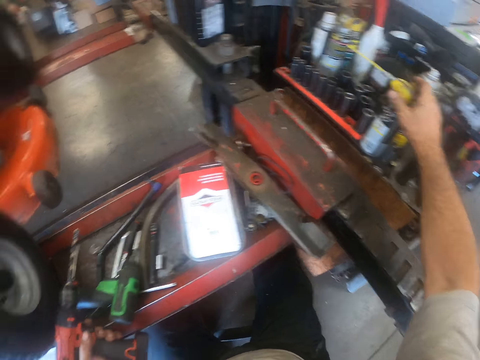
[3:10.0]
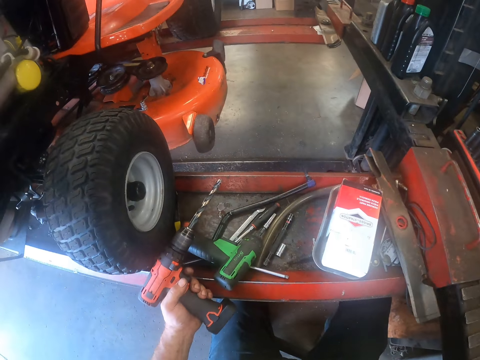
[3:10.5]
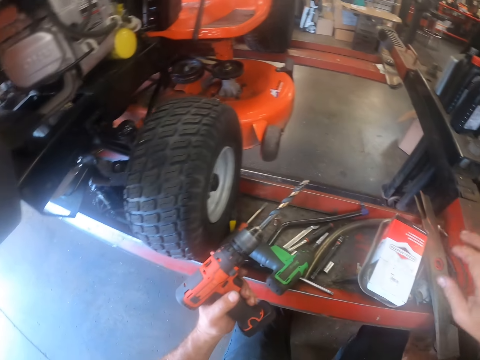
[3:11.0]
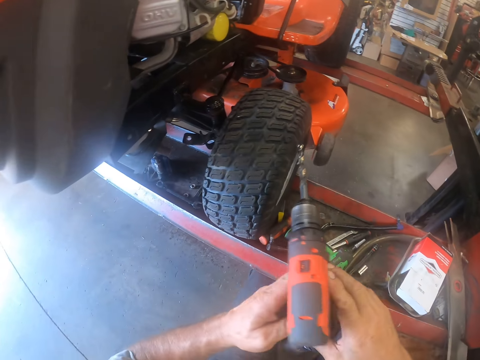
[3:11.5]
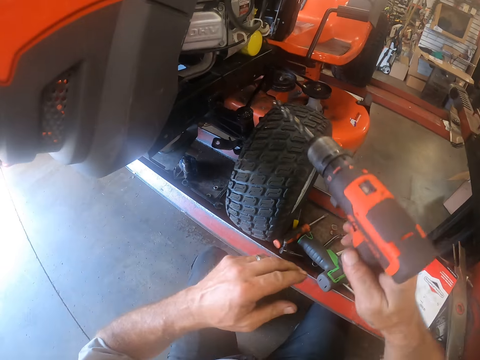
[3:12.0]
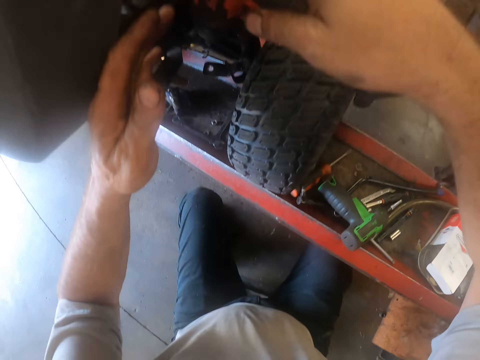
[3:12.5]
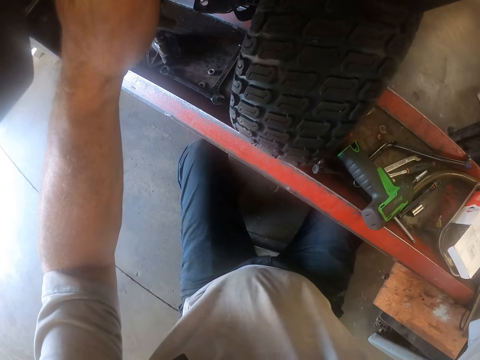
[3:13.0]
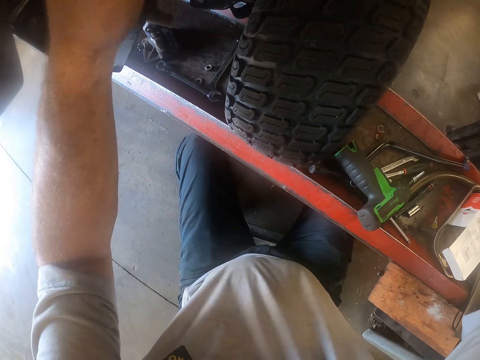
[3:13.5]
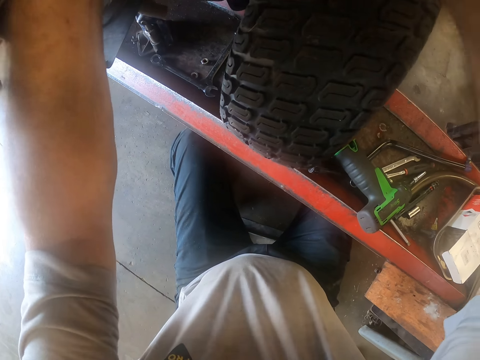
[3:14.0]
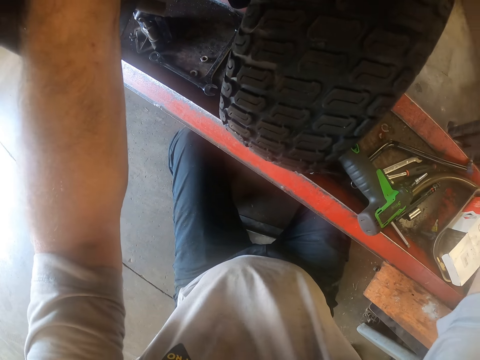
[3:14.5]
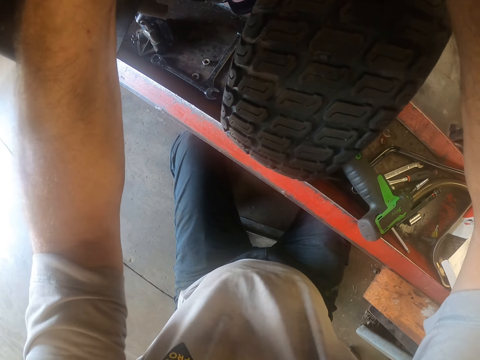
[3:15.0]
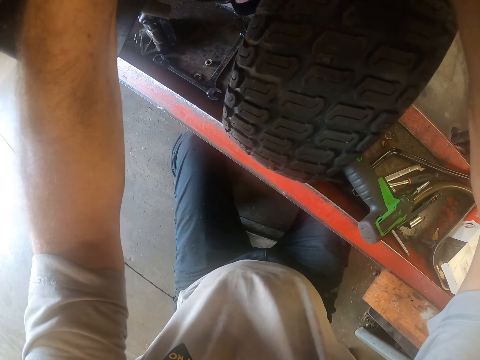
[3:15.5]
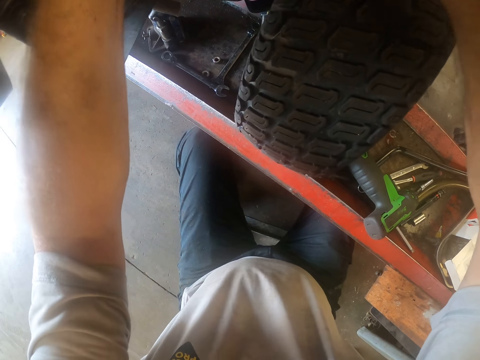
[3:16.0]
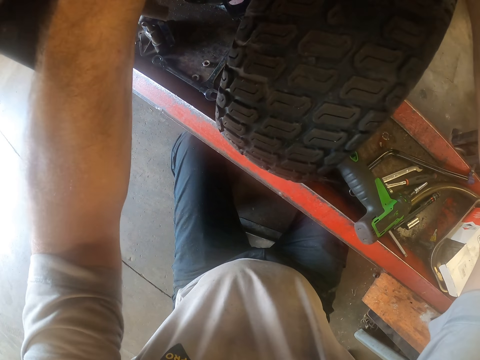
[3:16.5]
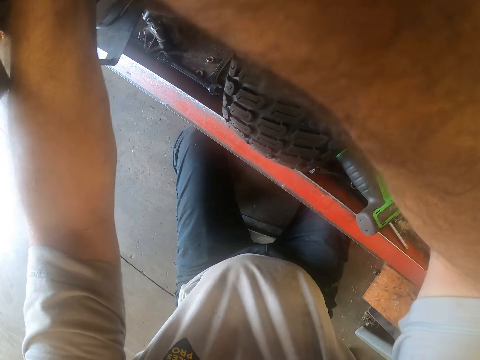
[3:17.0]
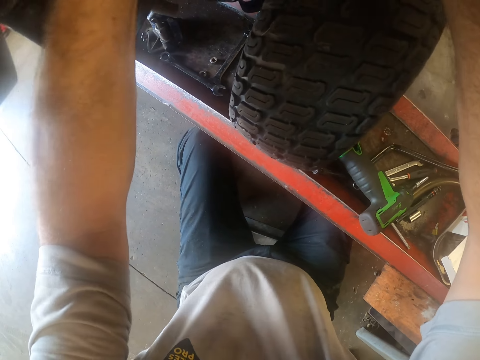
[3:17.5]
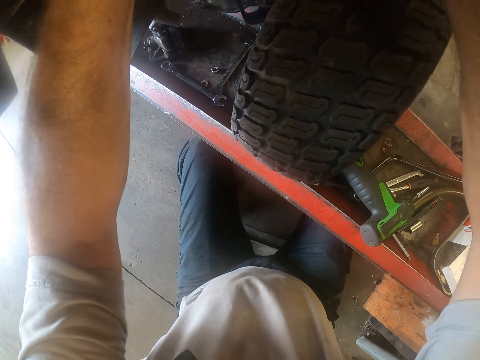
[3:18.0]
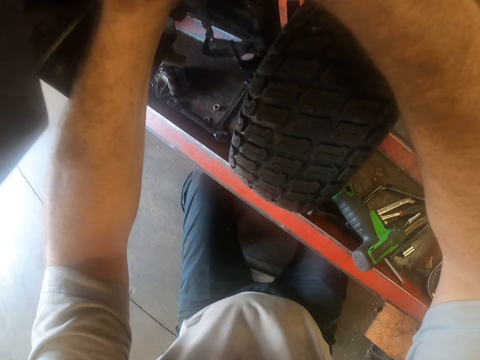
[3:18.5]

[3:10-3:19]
The camera wearer places the cordless drill bit on the lawn mower on the lift with his right hand. He drills the lawn mower on the lift with the cordless drill machine in his hands. He fixes the lawn mower engine with the drilling machine.

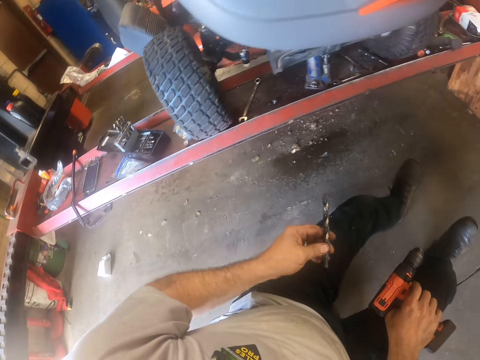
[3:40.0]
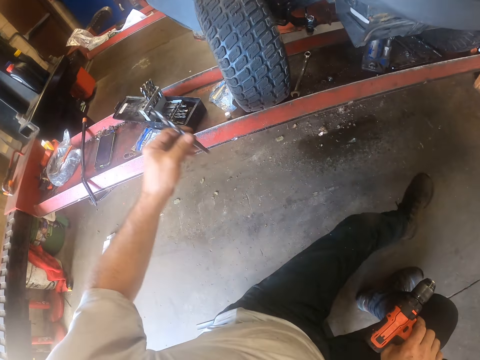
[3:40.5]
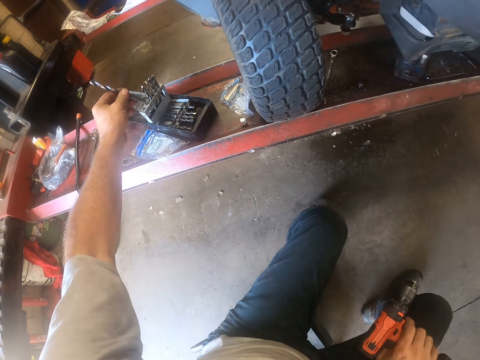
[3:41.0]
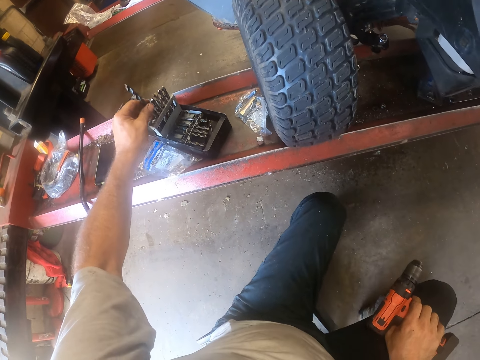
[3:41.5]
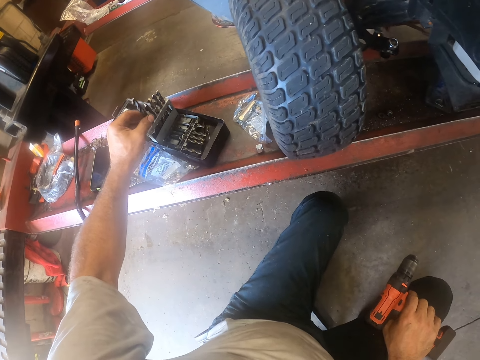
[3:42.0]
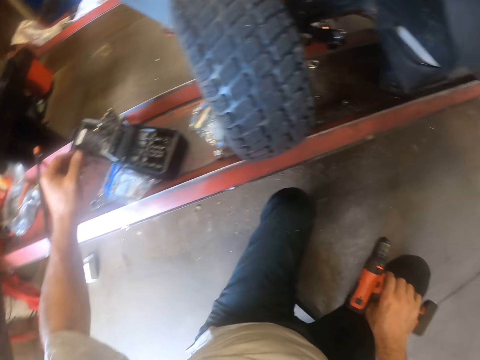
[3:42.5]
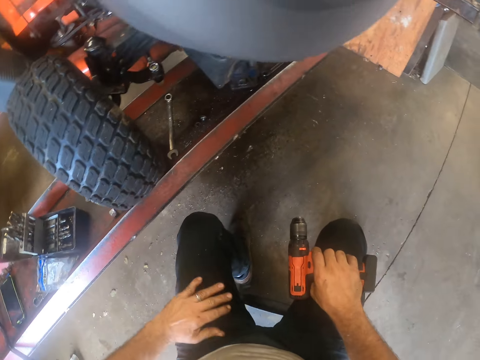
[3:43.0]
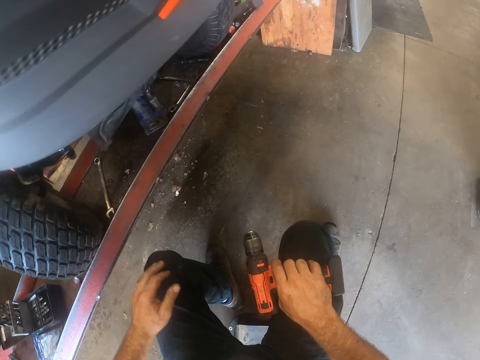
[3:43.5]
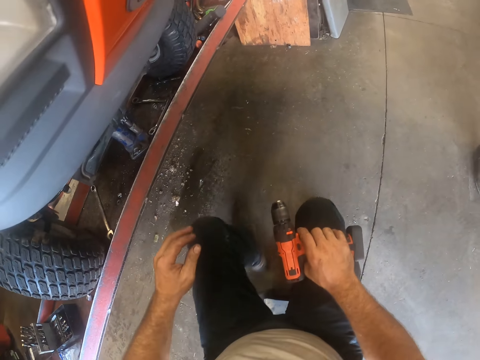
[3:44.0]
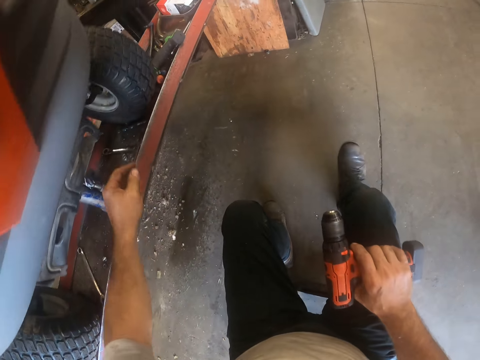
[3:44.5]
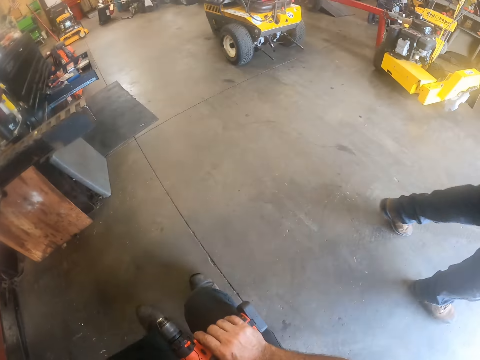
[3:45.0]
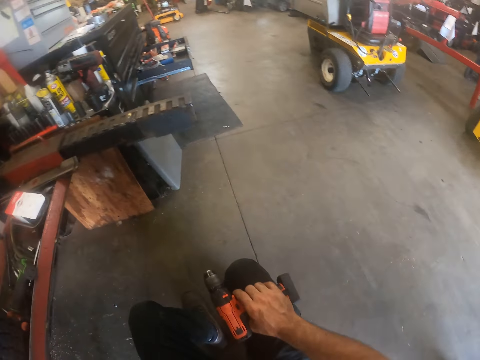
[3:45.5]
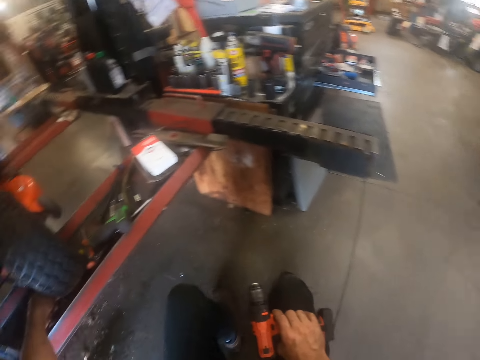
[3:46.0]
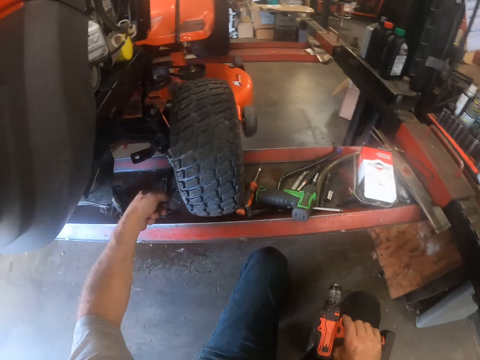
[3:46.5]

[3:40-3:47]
The camera wearer drops the drill bit in the case on the lift with his left hand. He picks the drill bit on the lift with his right hand.

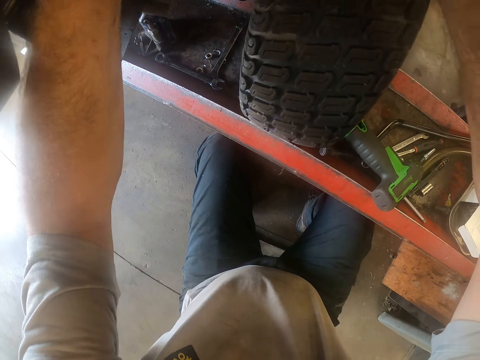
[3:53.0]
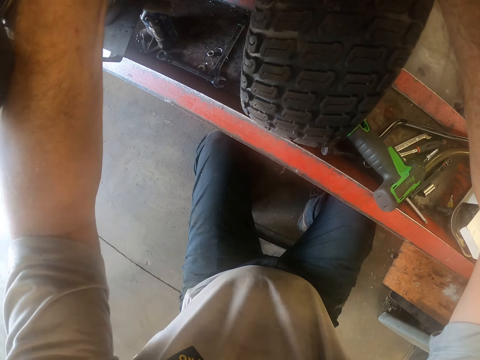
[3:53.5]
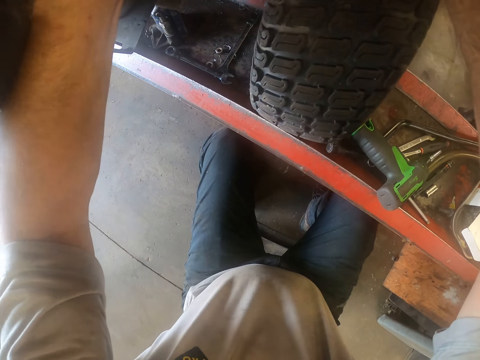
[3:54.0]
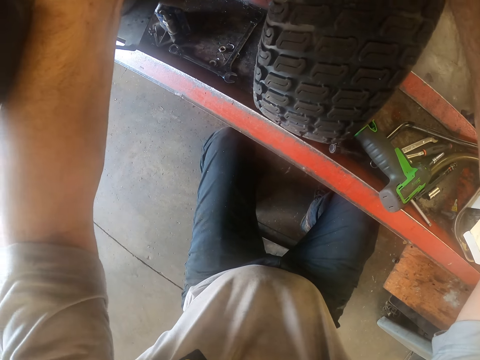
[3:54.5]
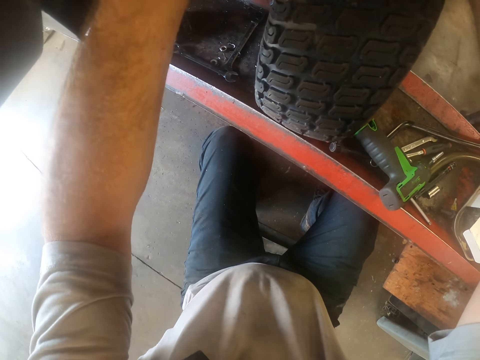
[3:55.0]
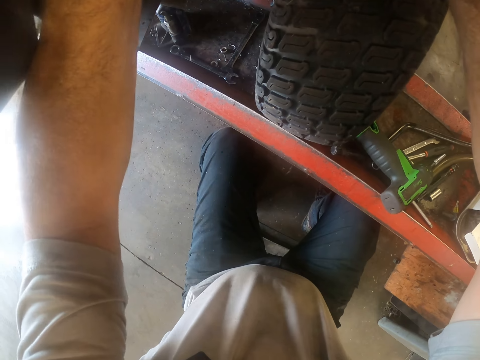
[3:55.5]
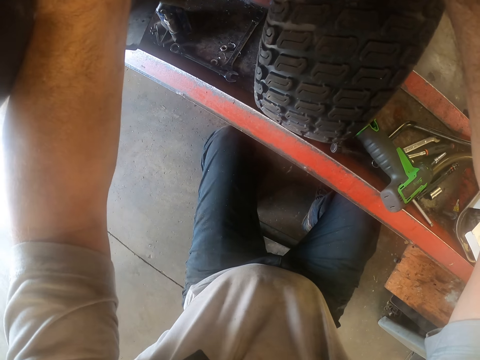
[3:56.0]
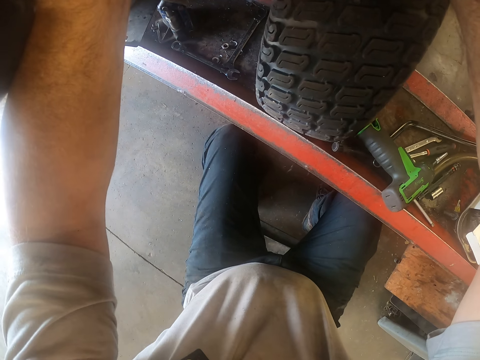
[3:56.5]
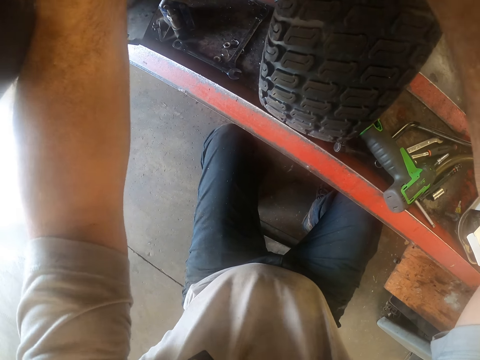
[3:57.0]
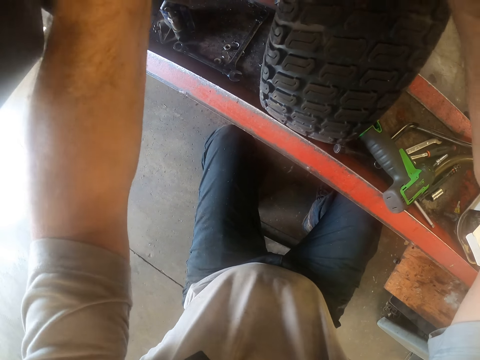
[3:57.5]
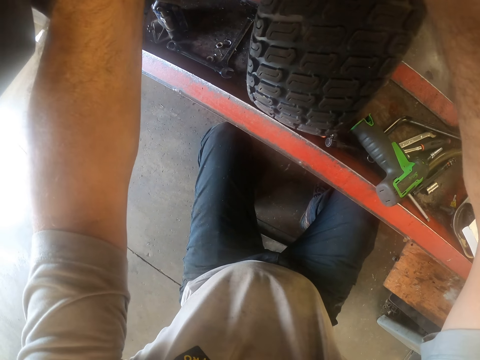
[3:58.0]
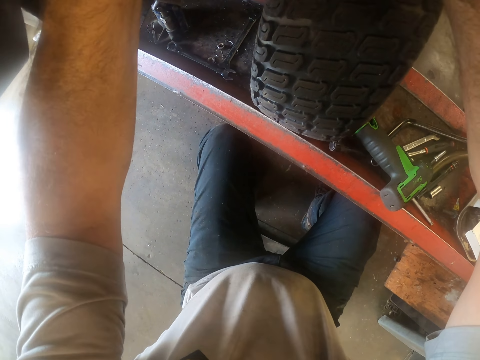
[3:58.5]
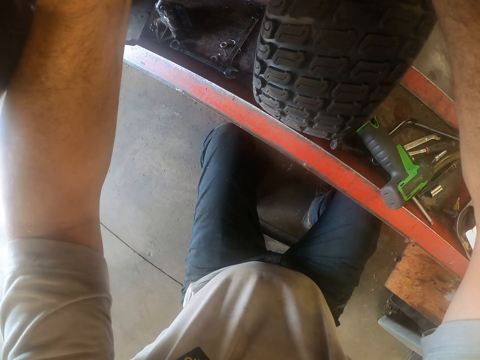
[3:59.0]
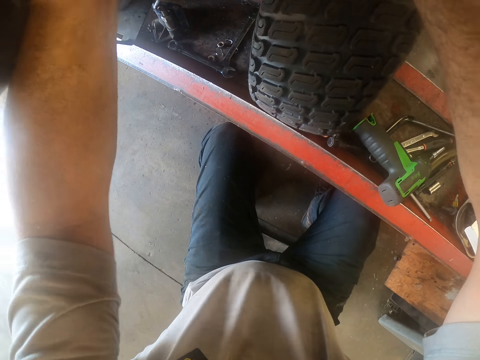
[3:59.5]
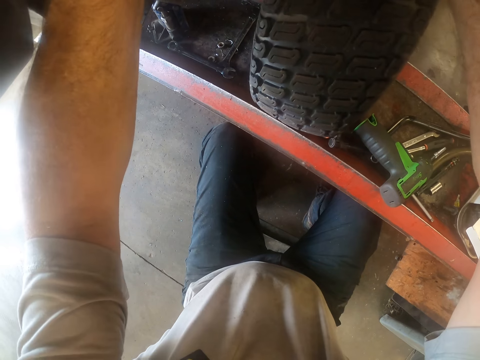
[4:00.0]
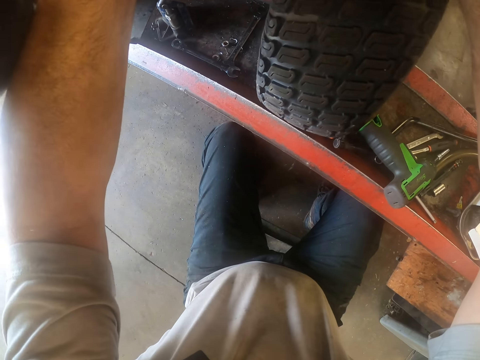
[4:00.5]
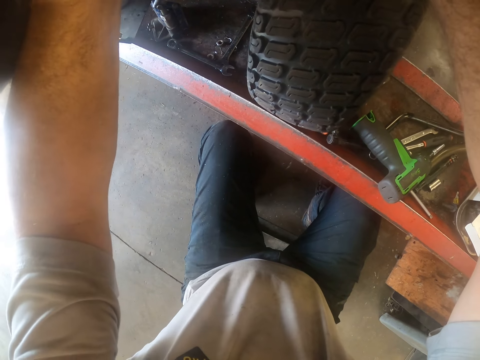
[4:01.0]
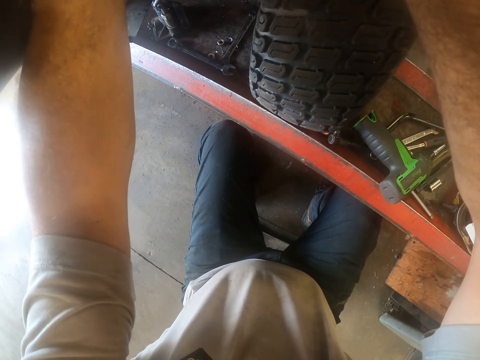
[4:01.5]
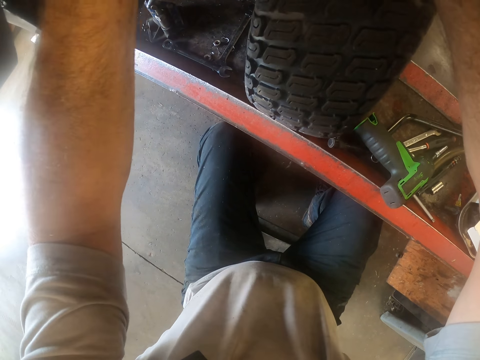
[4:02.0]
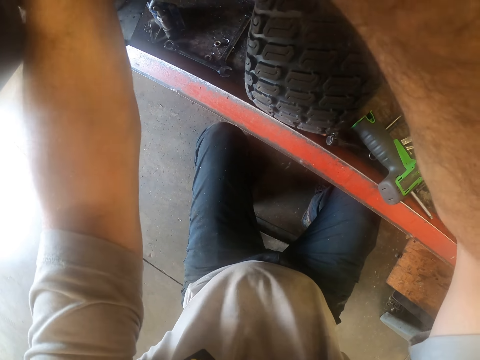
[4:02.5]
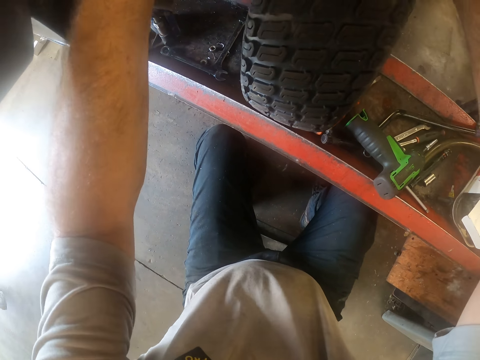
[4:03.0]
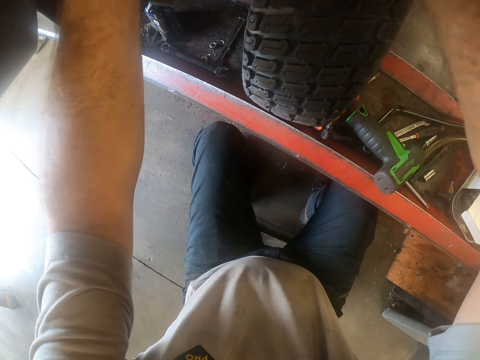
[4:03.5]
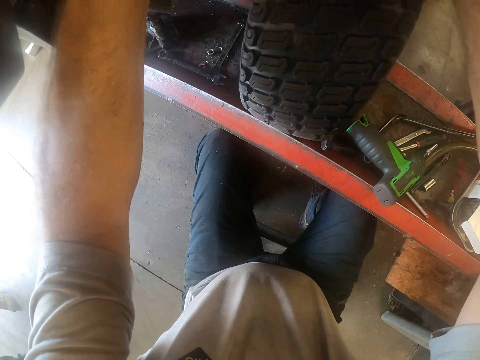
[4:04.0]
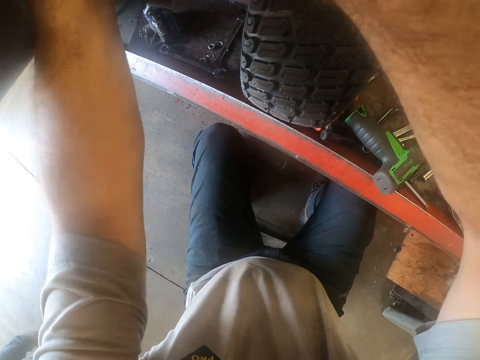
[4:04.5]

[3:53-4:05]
The camera wearer fixes the lawn mower engine with the drilling machine.
